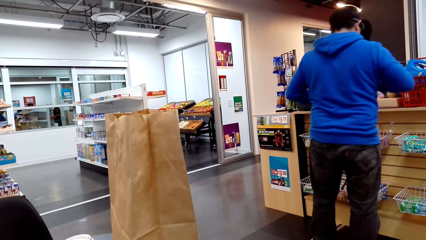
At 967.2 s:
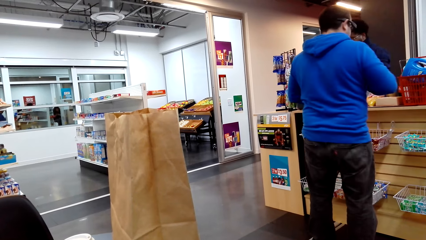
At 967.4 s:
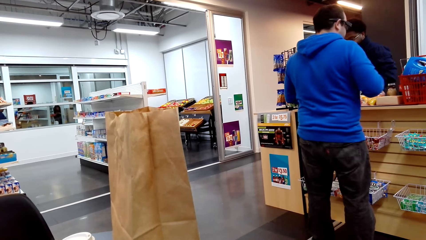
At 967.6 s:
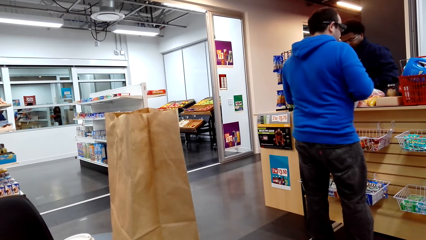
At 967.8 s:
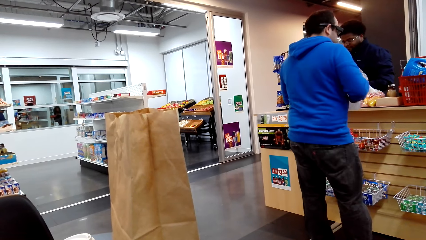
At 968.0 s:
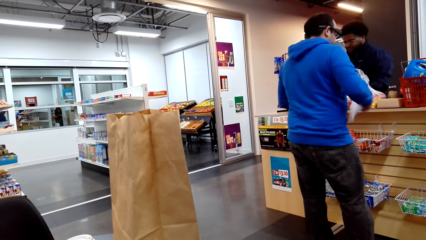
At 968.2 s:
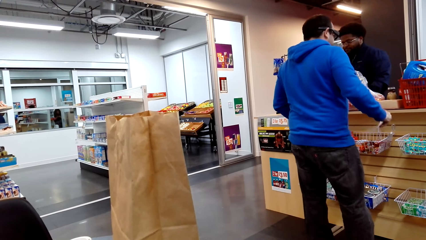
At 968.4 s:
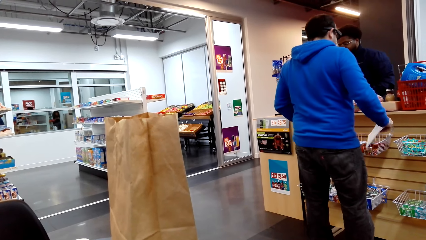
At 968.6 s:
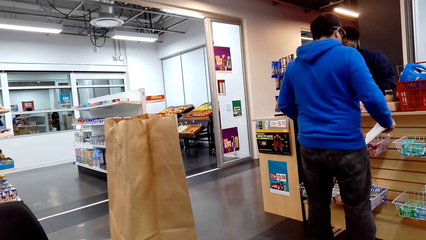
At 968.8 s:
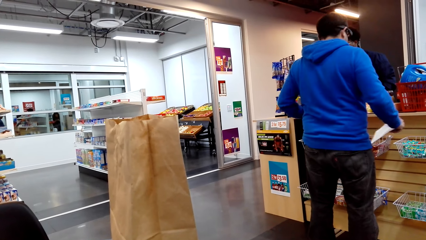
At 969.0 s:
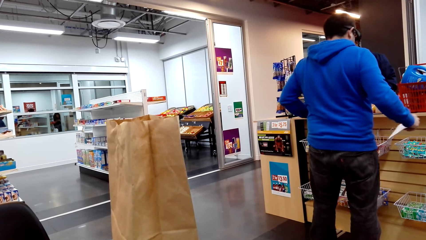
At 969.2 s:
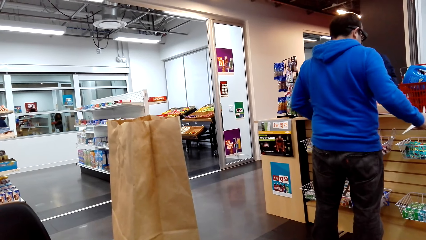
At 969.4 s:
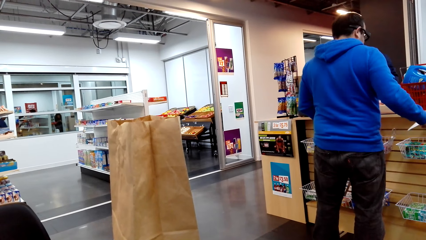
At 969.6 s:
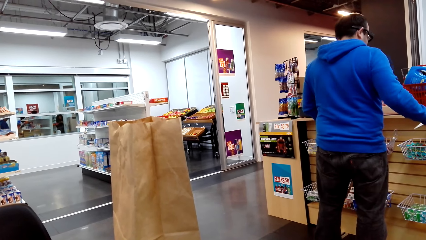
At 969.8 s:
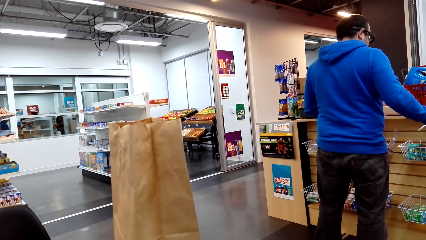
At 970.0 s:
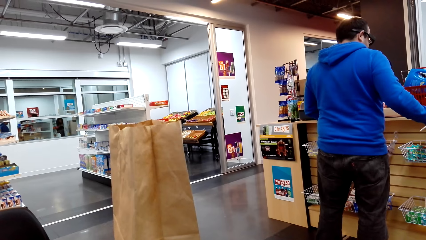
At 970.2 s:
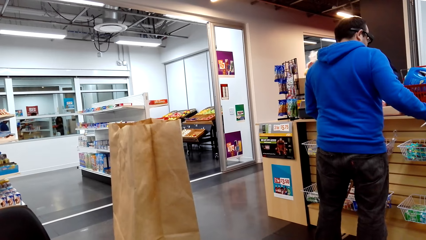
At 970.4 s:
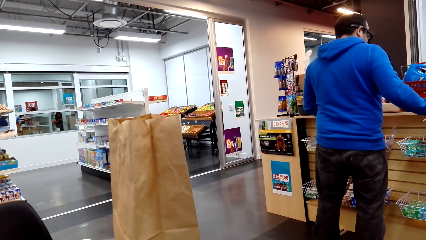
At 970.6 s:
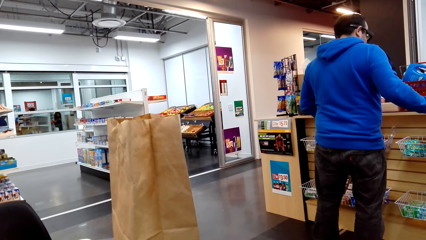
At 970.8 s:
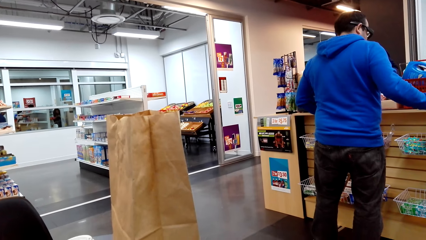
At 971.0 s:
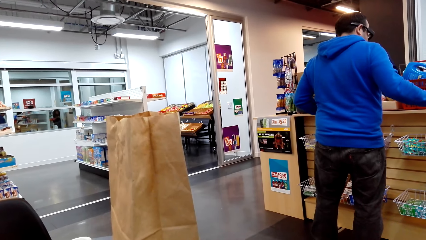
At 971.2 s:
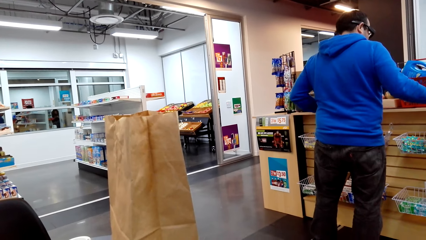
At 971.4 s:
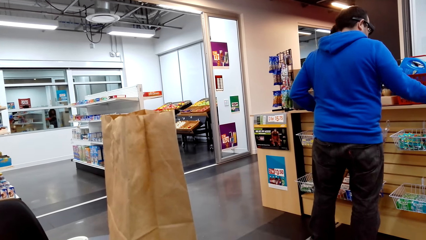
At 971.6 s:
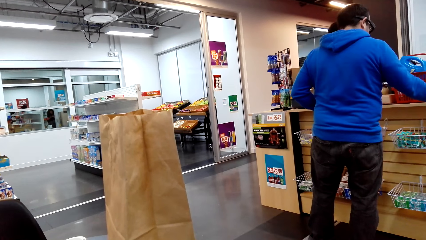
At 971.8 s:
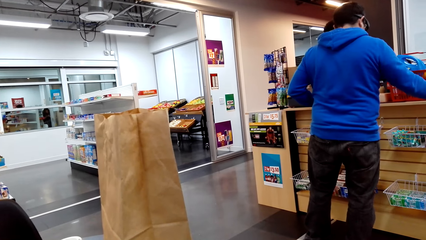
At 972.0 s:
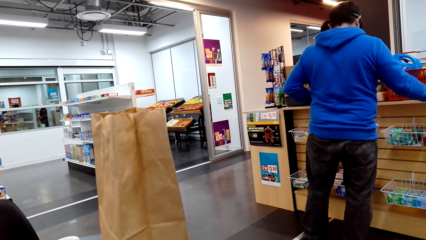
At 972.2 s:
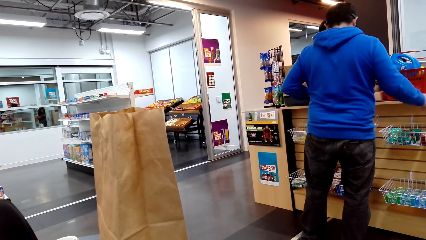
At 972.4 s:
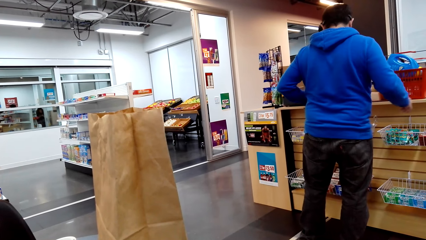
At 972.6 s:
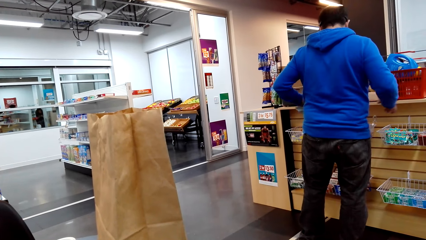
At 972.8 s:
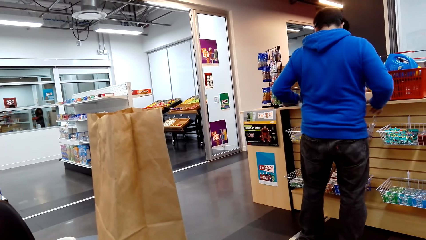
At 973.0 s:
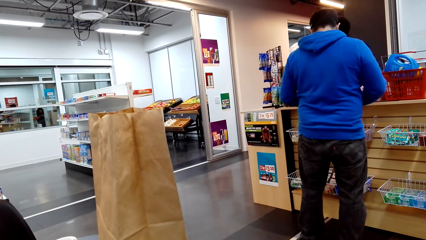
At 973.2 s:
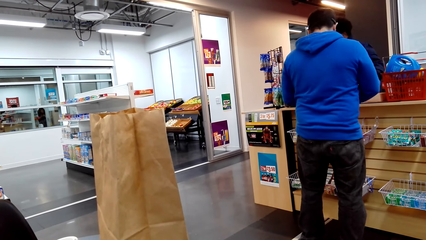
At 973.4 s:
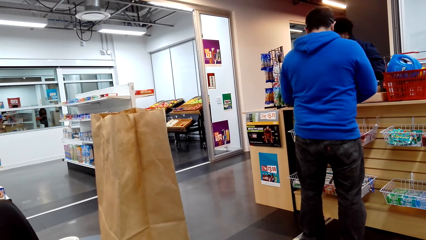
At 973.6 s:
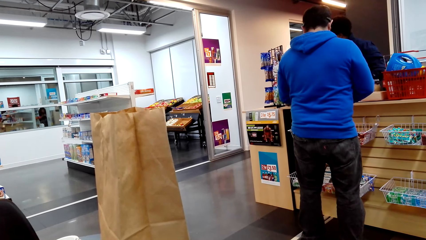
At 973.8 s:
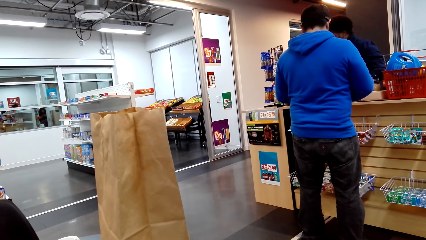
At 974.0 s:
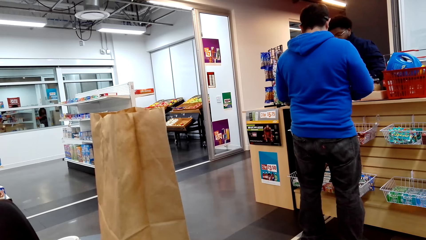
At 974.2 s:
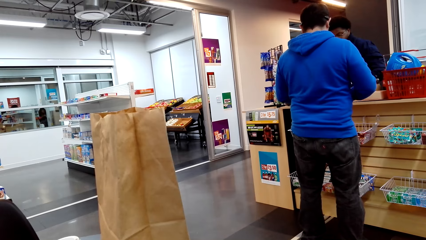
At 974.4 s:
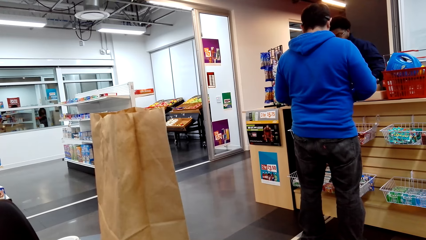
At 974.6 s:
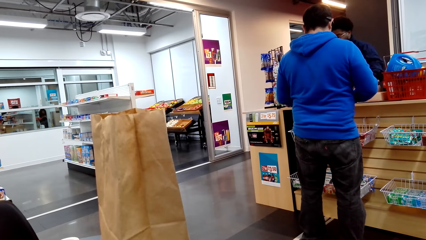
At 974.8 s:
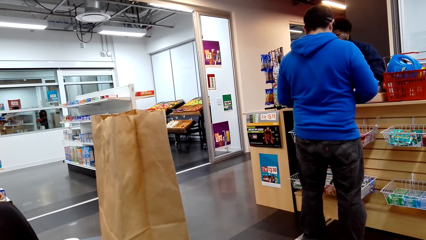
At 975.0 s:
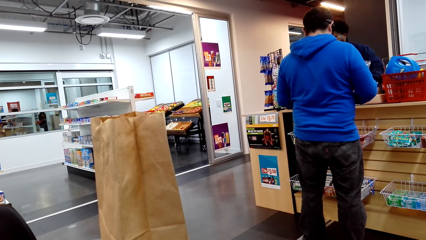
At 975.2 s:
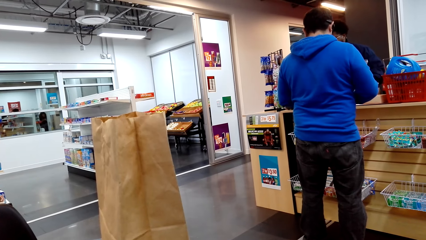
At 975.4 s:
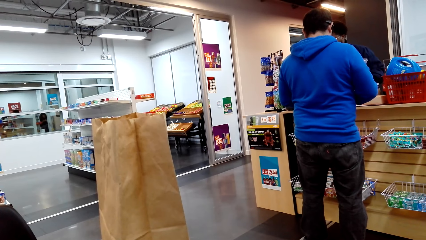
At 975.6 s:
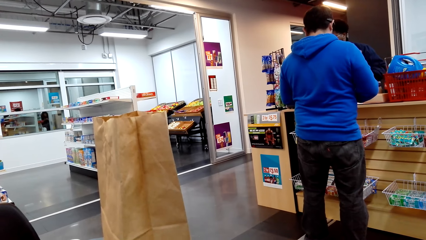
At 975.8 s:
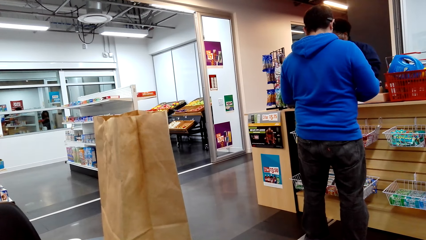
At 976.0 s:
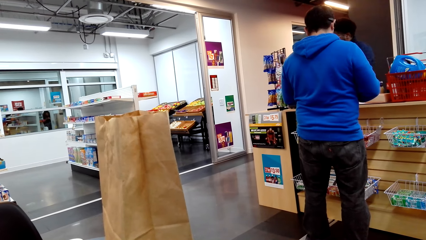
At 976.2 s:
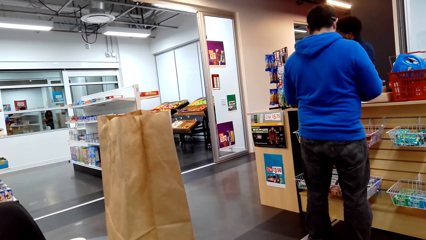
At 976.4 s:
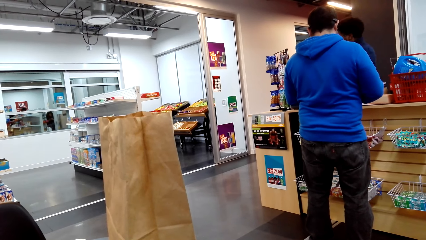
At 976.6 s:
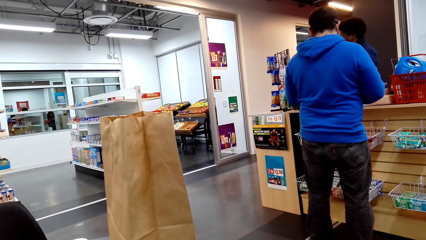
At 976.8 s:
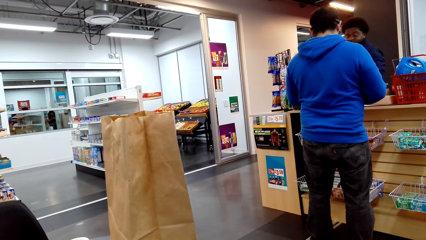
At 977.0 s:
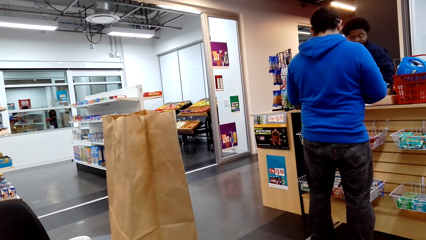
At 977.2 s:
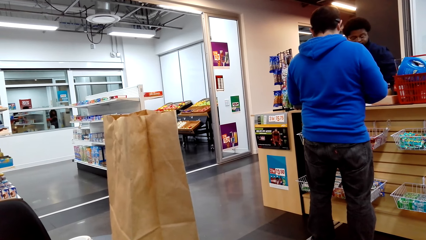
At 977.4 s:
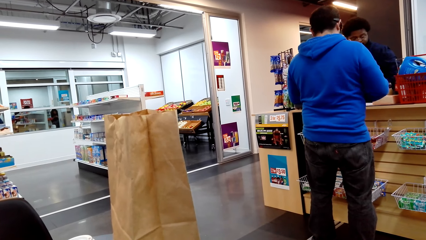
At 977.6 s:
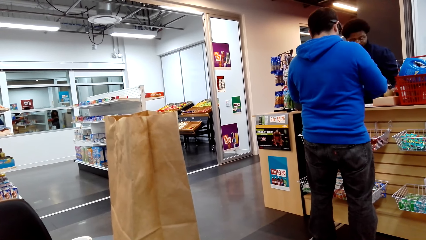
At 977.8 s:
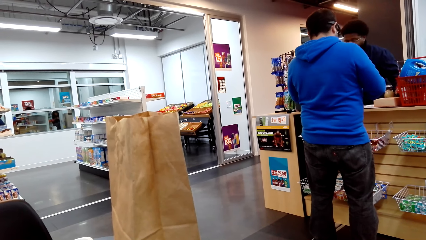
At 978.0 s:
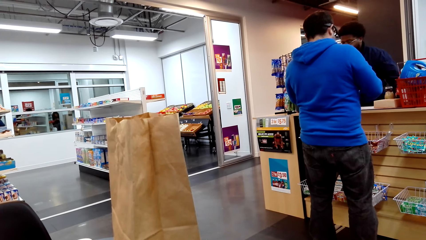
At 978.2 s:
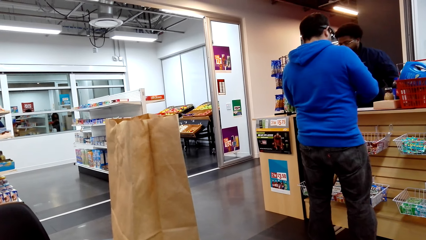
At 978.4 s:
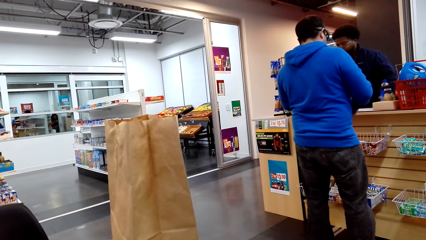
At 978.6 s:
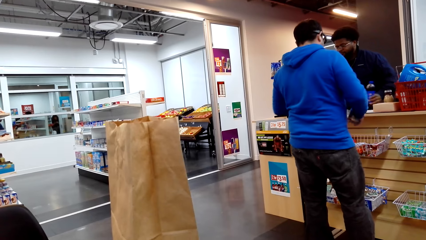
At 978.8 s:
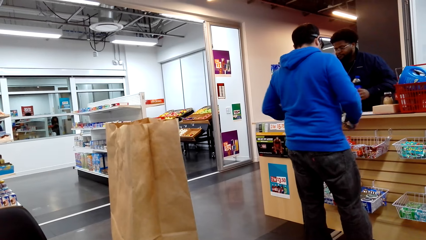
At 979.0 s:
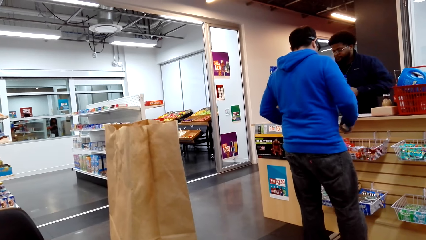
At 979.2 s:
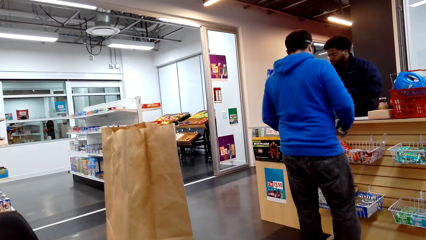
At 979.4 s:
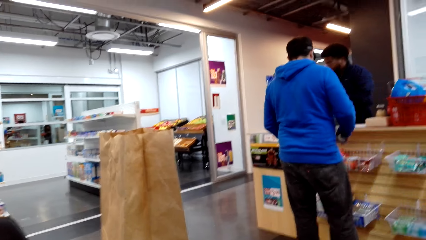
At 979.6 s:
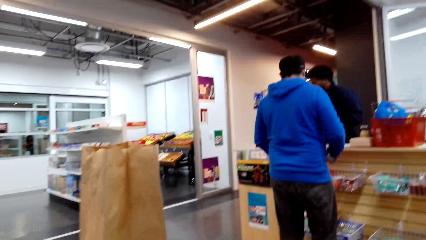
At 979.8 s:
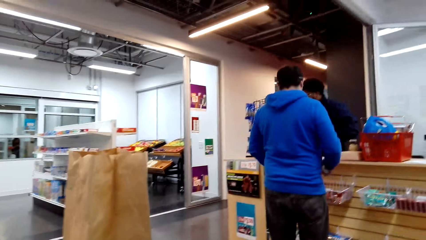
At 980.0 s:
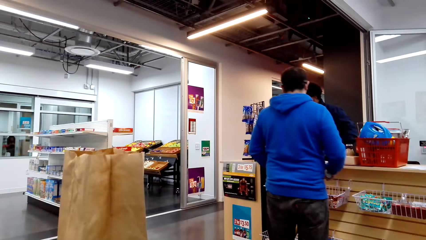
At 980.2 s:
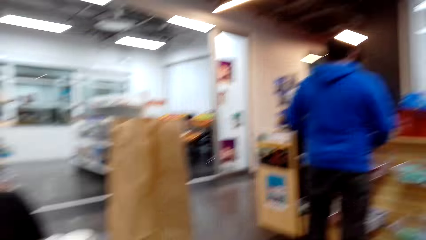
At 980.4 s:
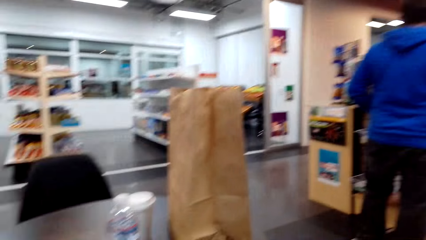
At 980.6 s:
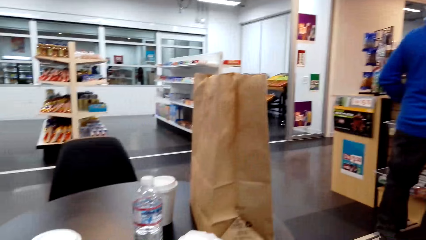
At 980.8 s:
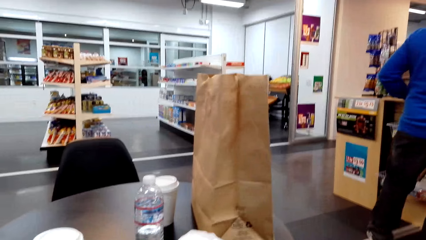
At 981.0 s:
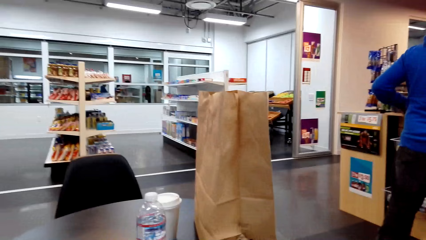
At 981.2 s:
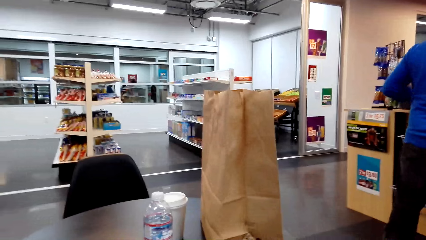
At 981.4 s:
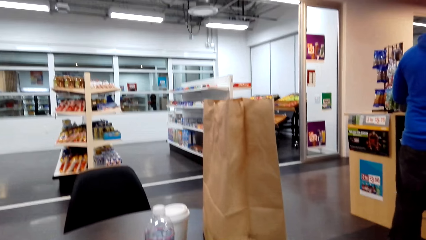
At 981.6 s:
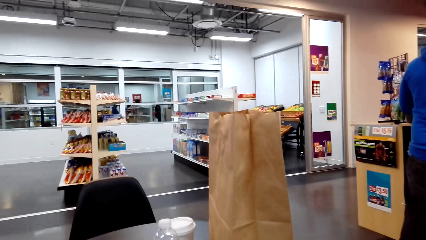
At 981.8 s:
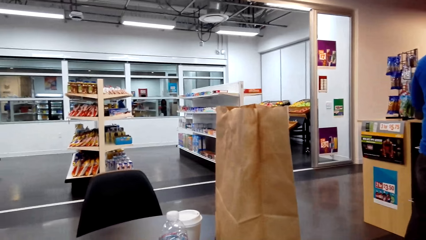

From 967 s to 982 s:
A man holds a paper.
